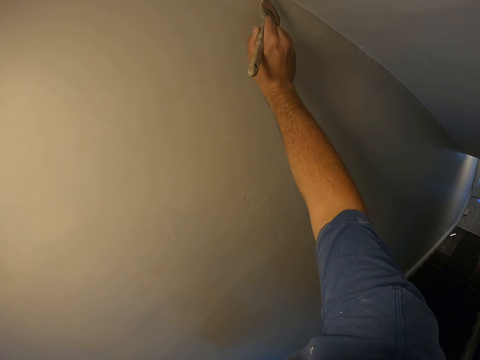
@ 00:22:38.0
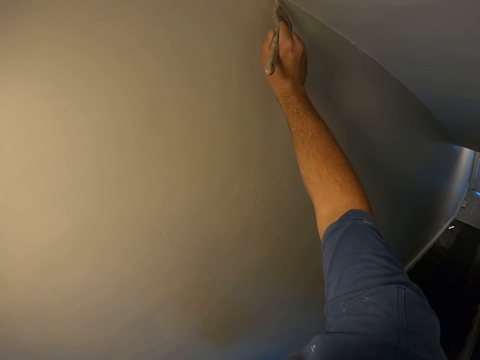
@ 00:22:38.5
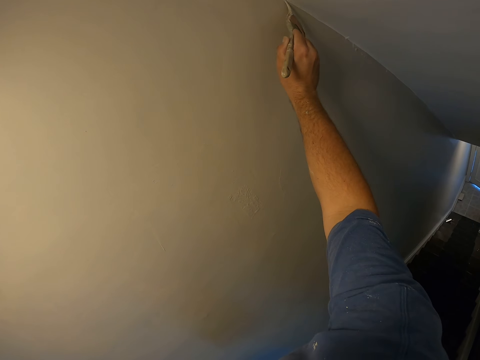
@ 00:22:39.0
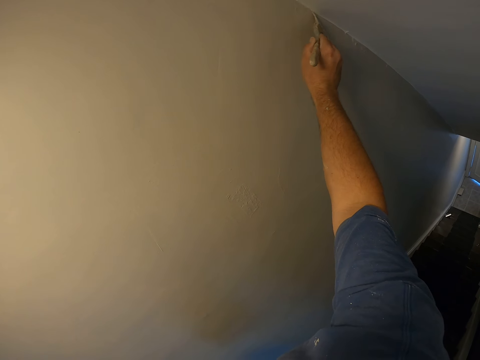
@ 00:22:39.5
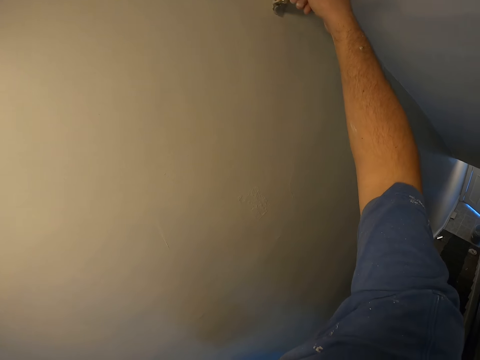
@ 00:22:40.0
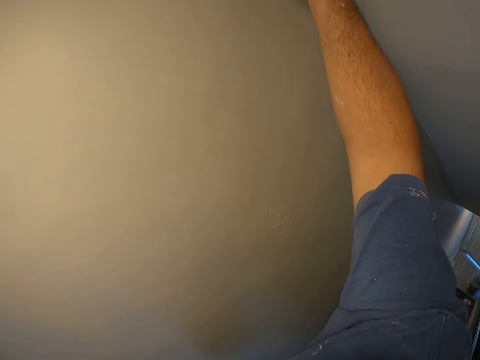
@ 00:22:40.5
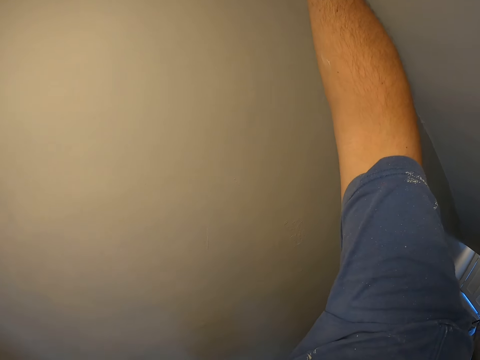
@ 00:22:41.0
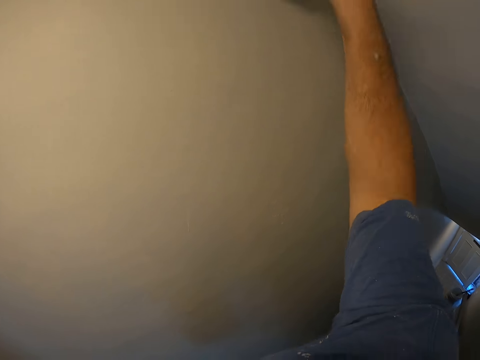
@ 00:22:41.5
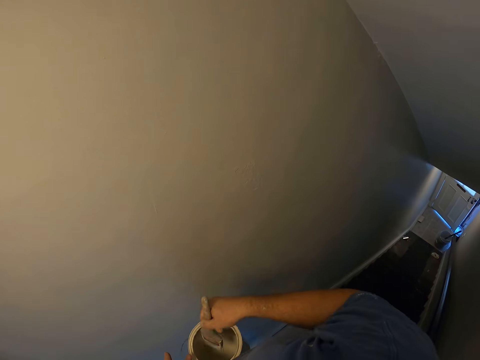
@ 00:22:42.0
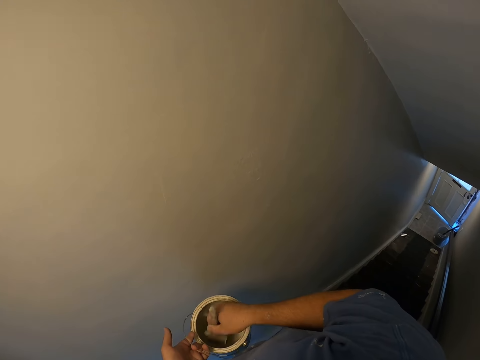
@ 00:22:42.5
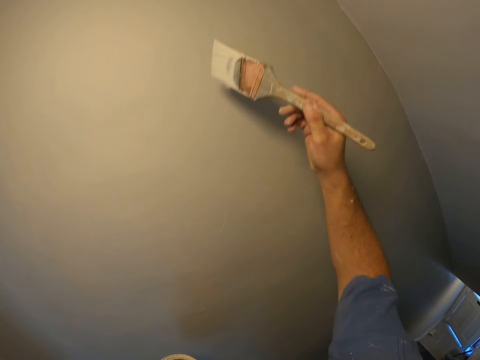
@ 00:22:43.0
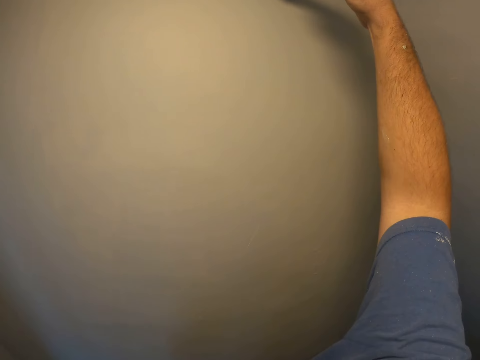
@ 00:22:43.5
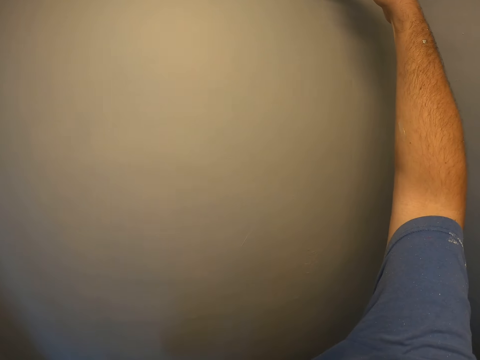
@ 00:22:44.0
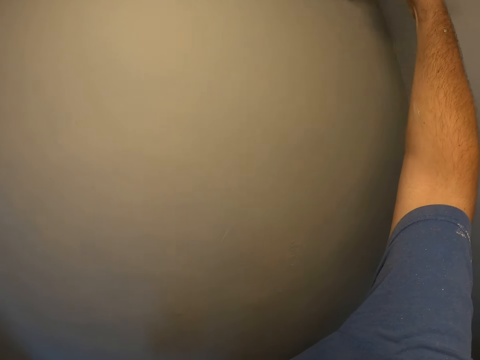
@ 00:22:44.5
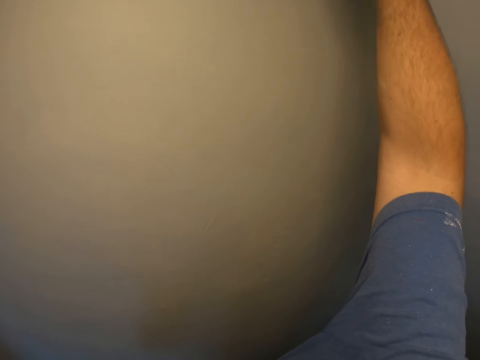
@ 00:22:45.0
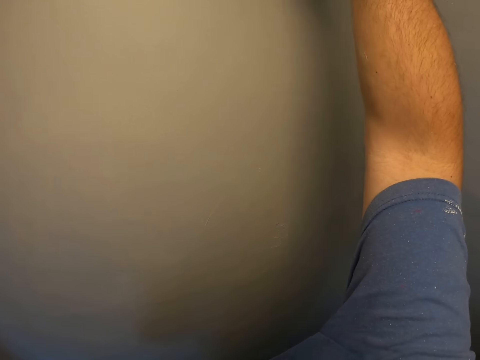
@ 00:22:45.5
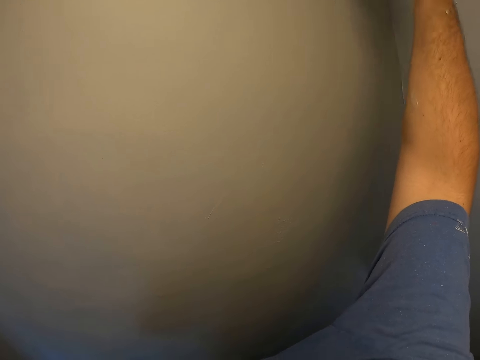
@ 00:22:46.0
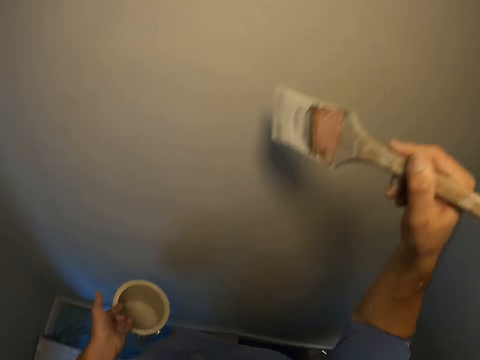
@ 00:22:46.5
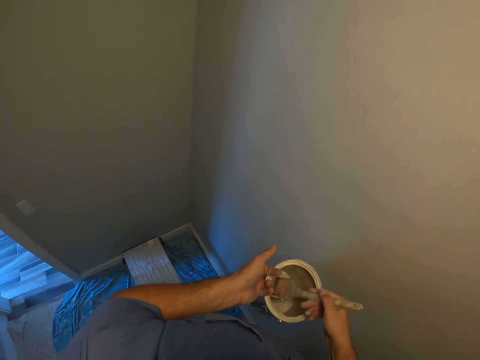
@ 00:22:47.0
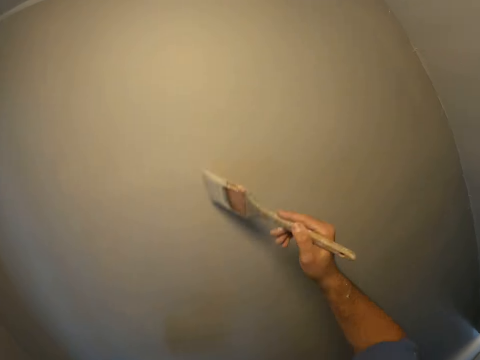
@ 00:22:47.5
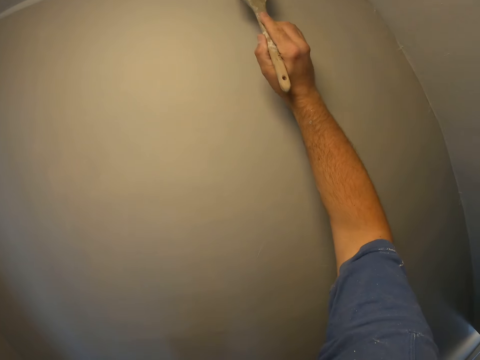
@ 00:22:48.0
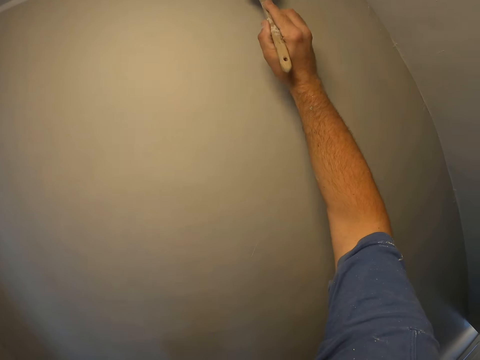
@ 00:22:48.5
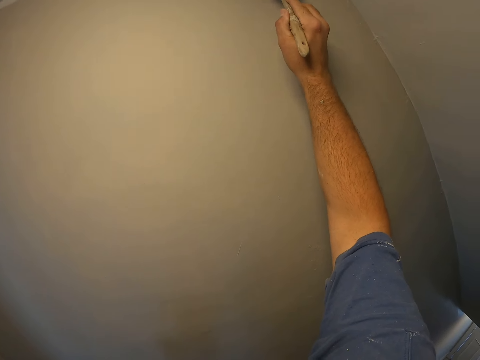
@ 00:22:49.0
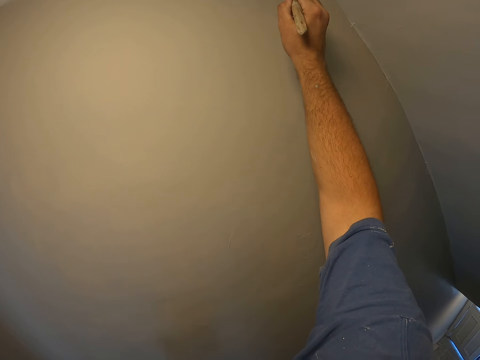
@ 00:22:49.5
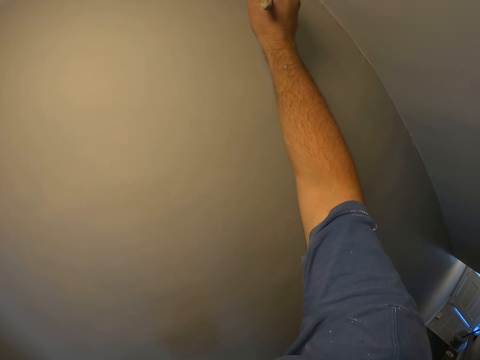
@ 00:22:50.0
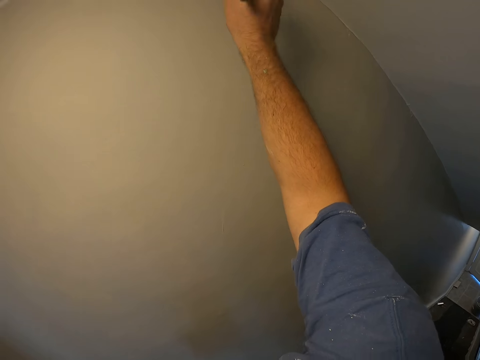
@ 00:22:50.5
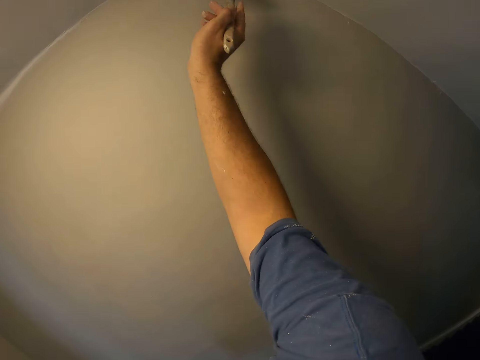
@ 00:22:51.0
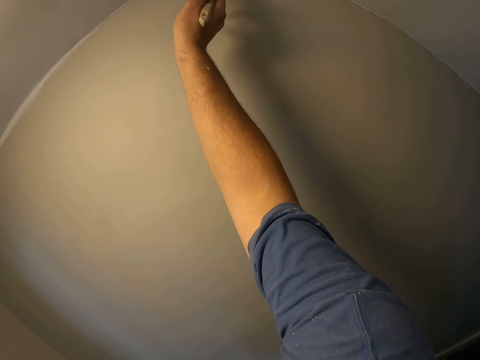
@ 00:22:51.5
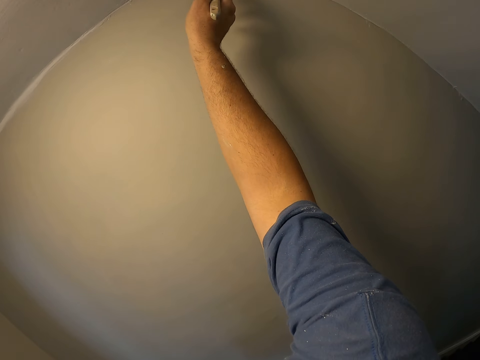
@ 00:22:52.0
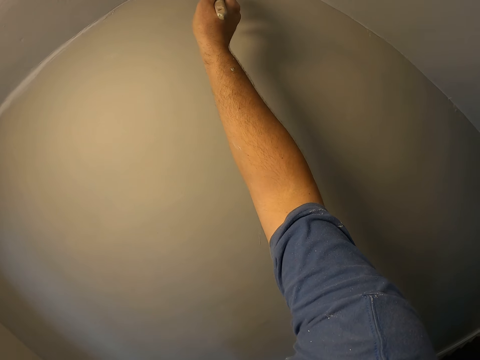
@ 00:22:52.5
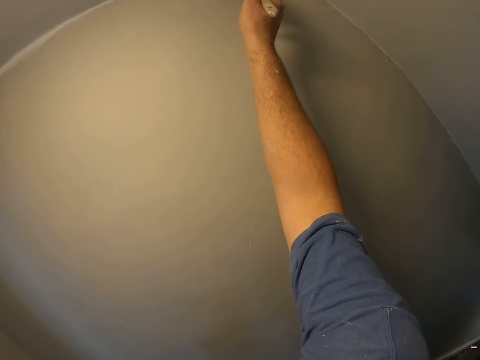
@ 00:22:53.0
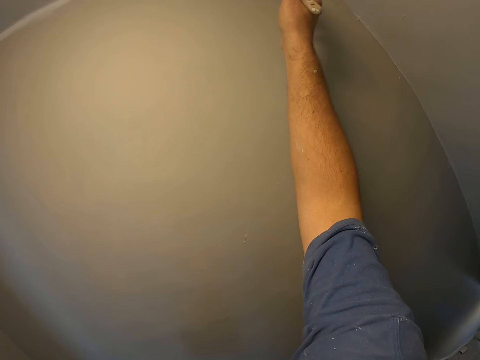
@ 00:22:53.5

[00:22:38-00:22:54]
The camera wearer takes some paint from the paint can with the paint brush. They paint the wall with the paint brush. They take some paint from the paint can with the paint brush. They paint the wall with the paint brush.

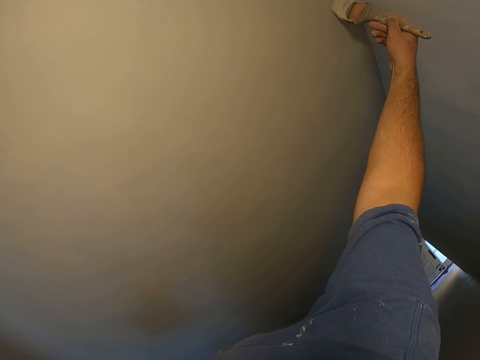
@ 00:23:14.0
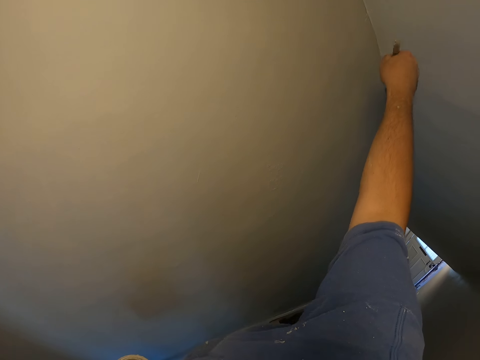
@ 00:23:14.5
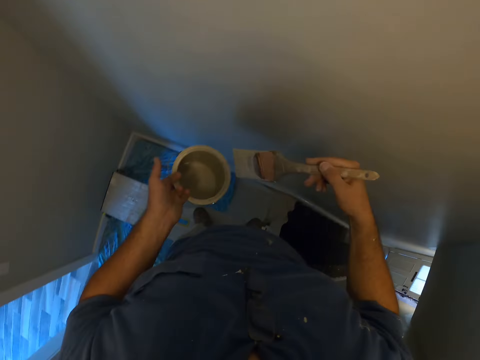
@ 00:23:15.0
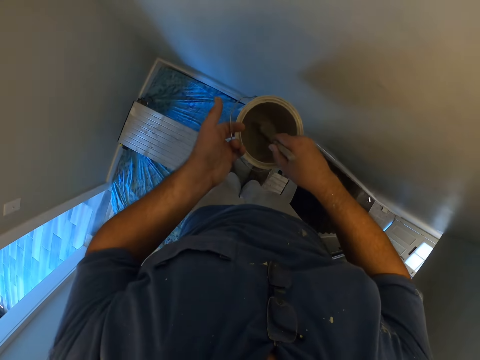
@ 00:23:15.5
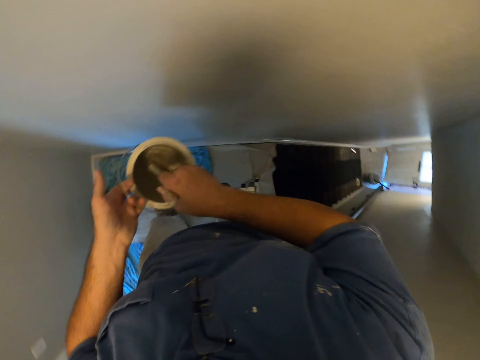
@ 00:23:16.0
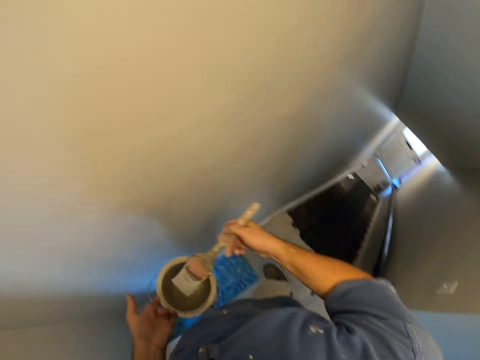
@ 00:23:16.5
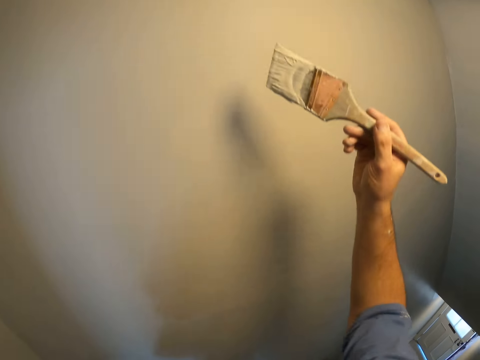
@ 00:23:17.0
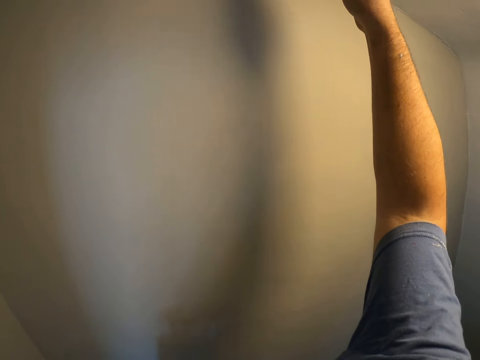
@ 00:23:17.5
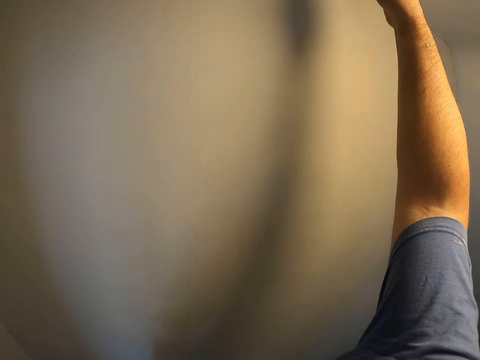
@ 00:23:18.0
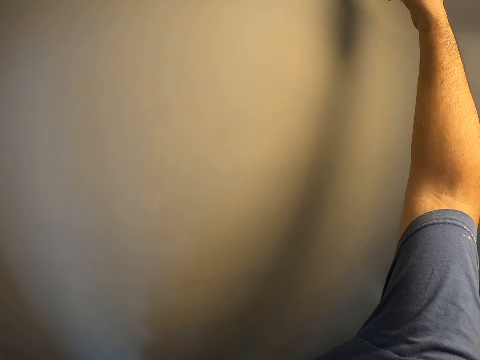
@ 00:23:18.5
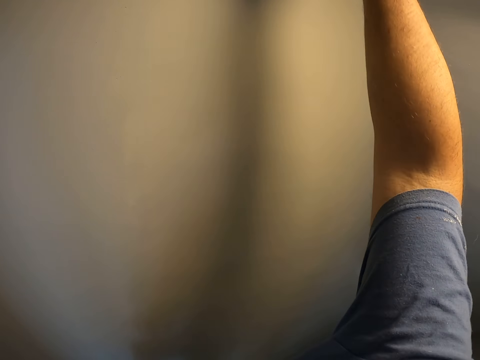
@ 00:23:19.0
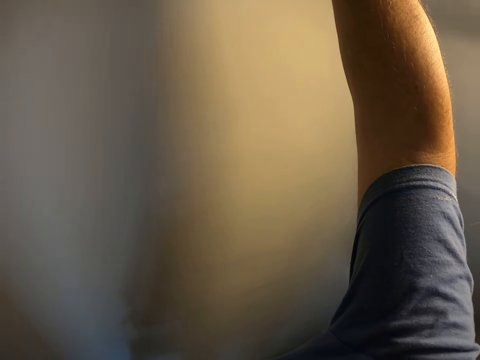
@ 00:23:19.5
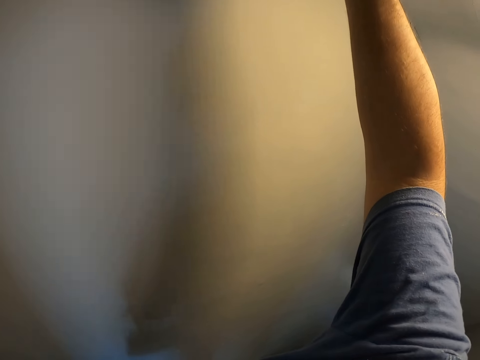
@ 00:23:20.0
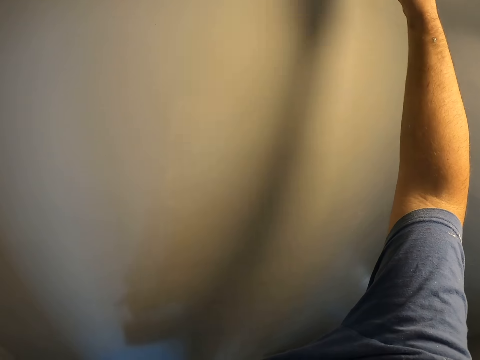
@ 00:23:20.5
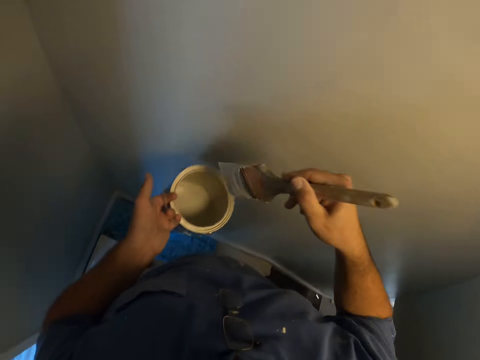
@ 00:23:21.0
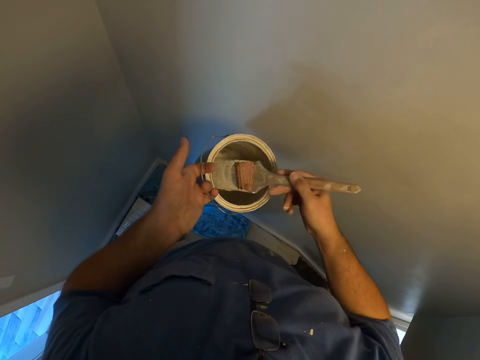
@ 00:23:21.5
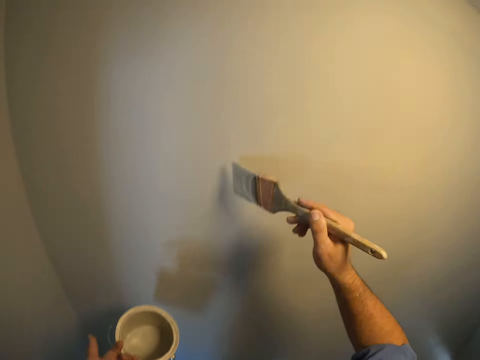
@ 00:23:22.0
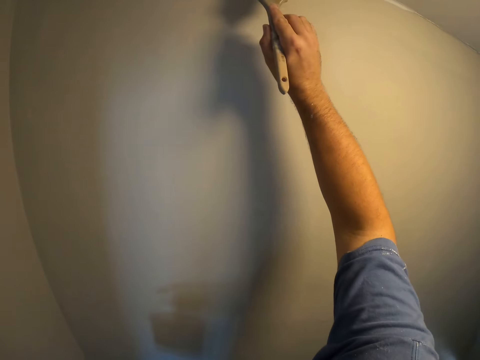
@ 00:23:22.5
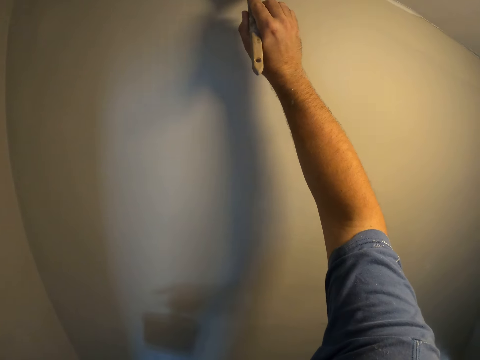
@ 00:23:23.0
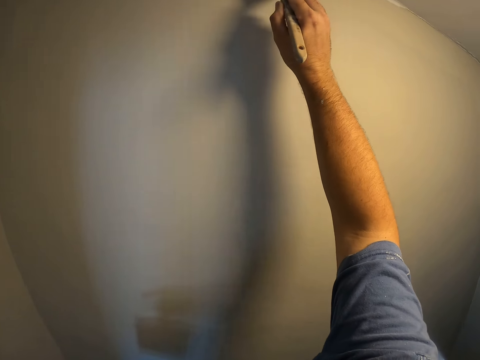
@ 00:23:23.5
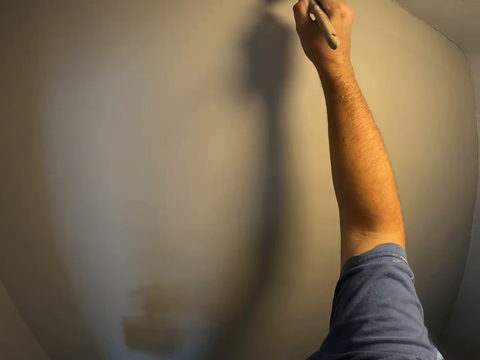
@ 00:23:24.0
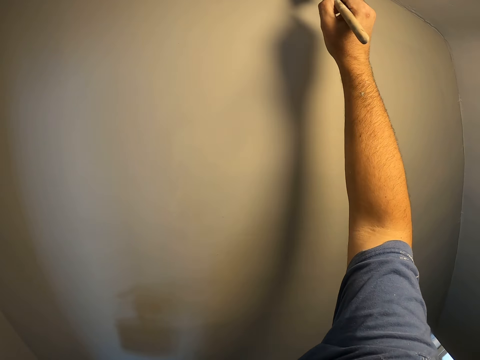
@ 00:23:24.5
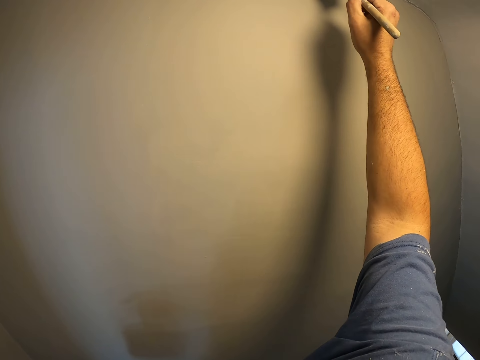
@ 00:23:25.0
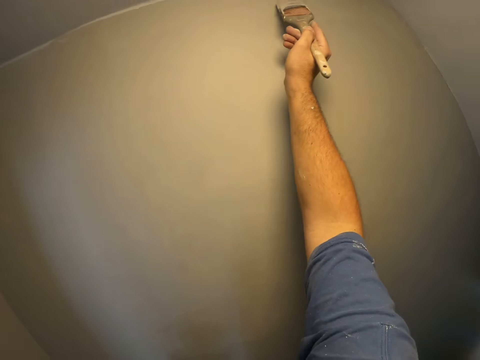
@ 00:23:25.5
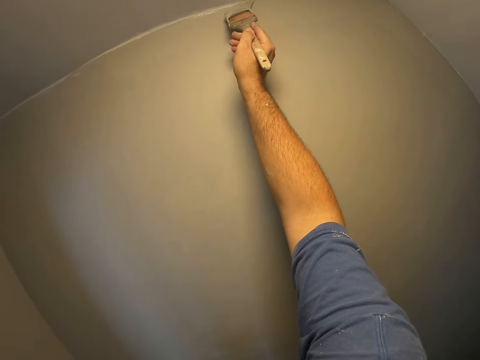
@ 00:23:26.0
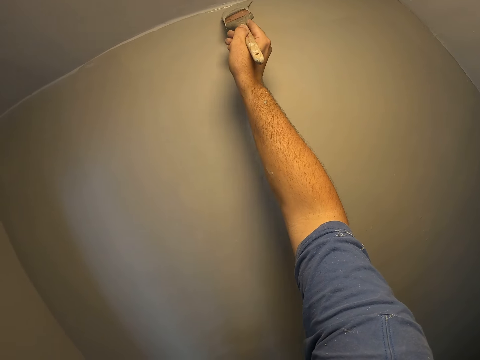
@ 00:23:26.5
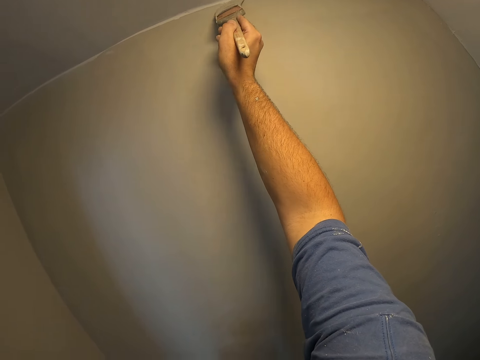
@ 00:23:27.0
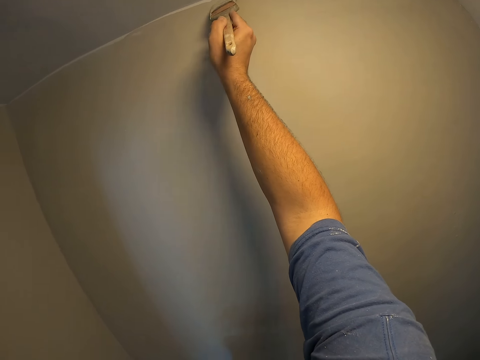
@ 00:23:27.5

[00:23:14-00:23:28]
The camera wearer takes some paint from the paint can with the paint brush. They paint the wall with the paint brush. They take some paint from the paint can with the paint brush. They paint the wall with the paint brush.
